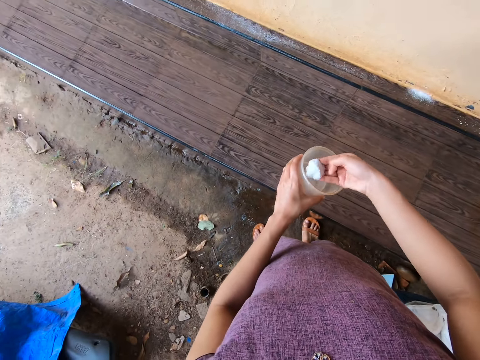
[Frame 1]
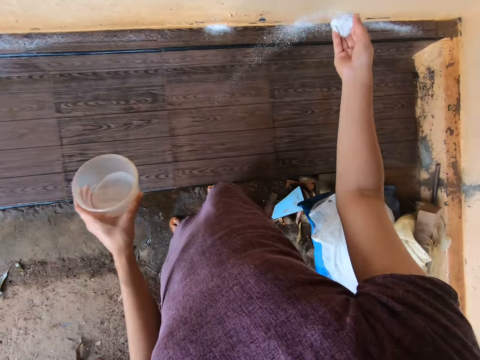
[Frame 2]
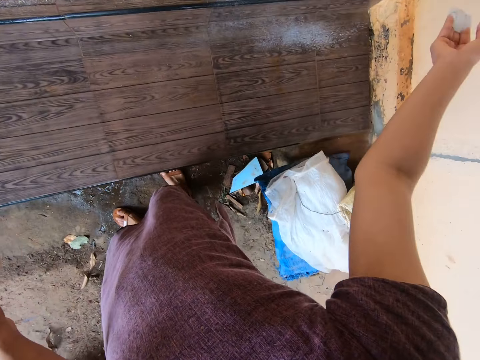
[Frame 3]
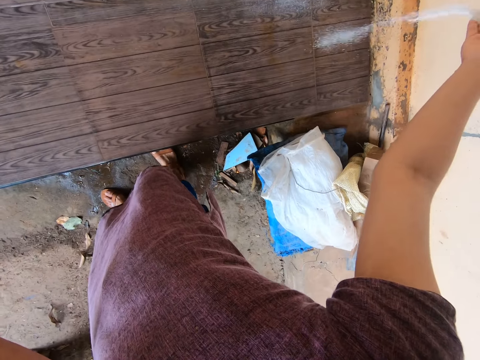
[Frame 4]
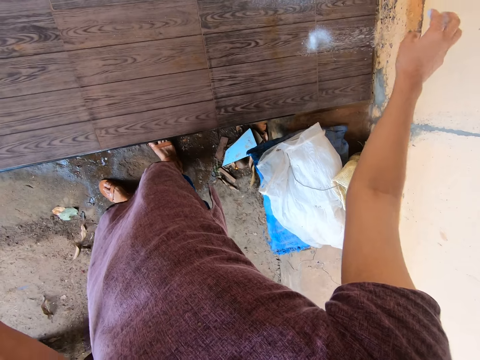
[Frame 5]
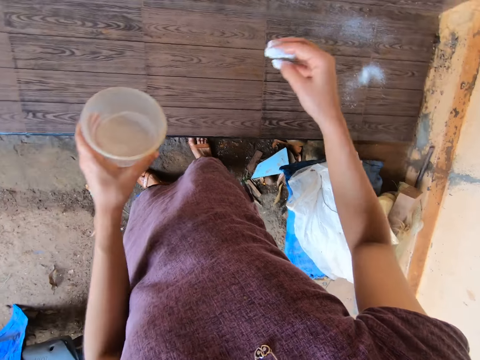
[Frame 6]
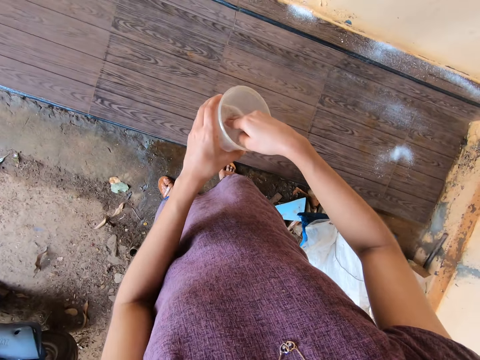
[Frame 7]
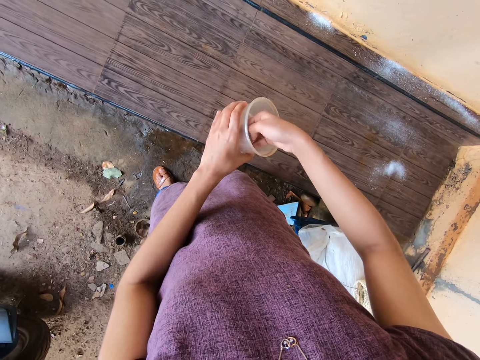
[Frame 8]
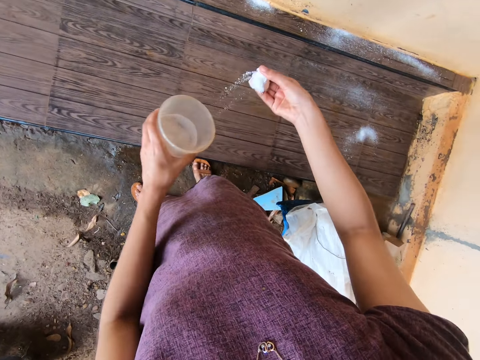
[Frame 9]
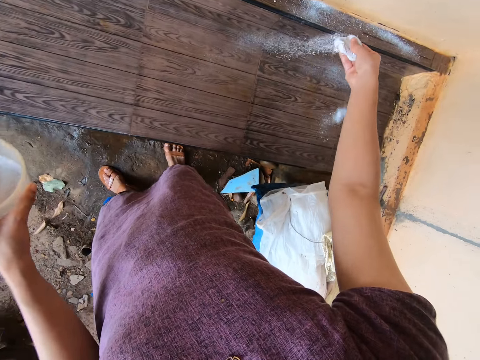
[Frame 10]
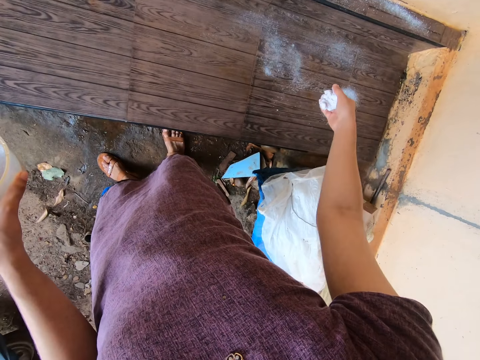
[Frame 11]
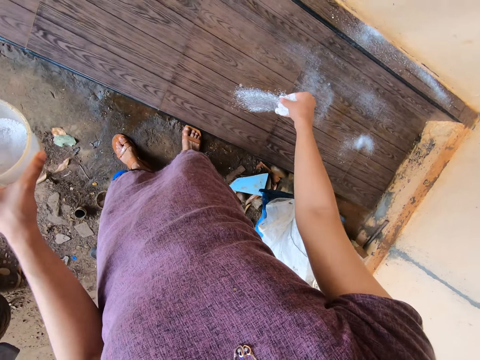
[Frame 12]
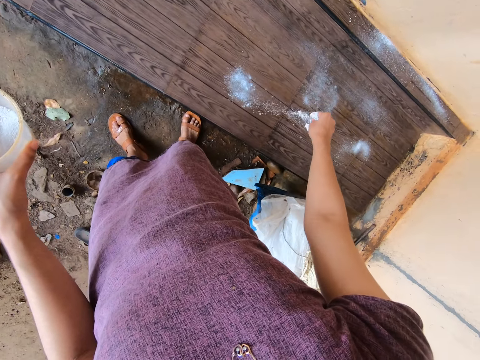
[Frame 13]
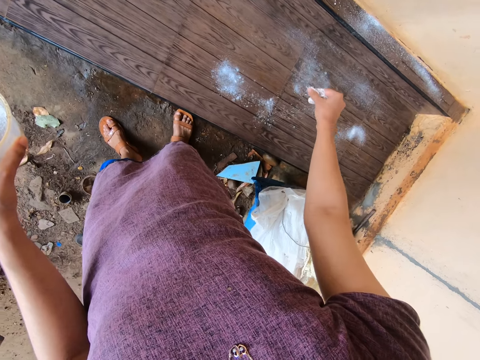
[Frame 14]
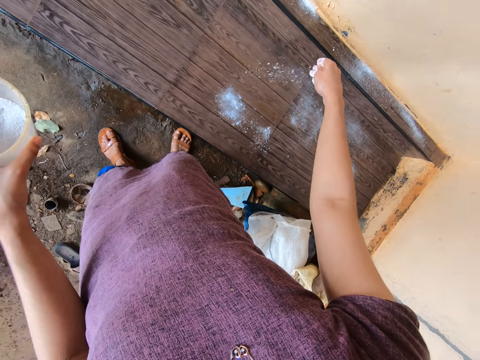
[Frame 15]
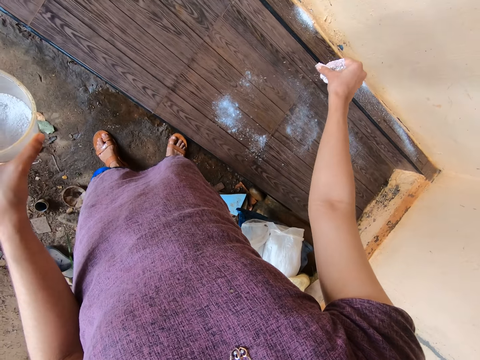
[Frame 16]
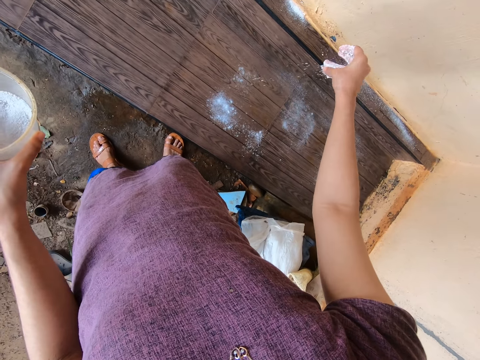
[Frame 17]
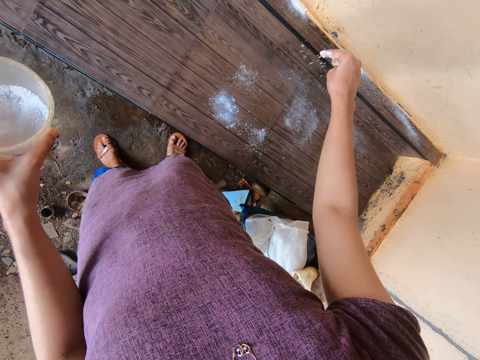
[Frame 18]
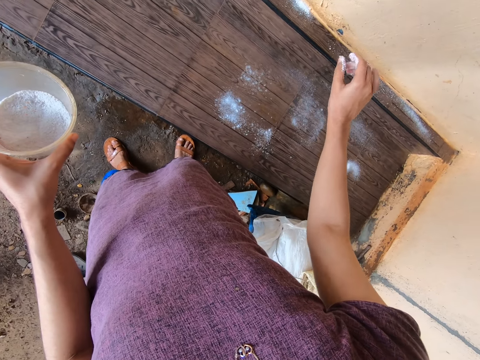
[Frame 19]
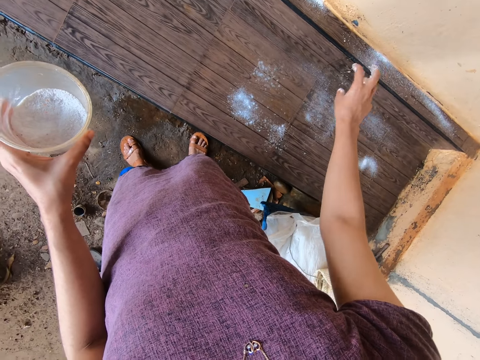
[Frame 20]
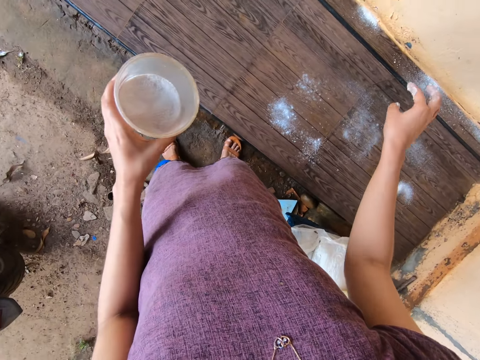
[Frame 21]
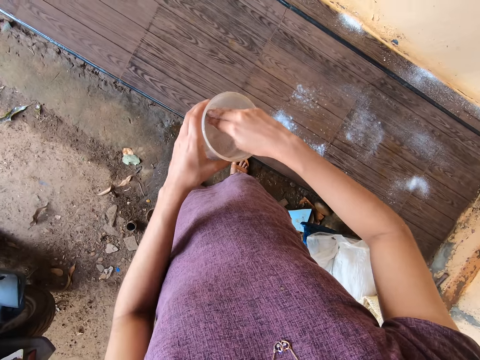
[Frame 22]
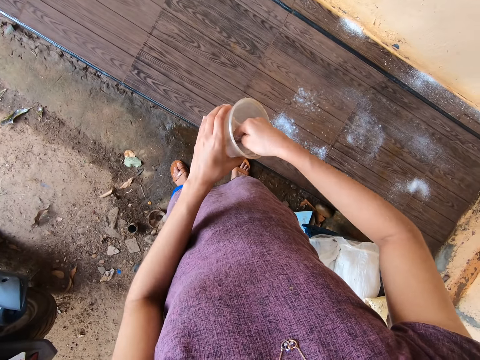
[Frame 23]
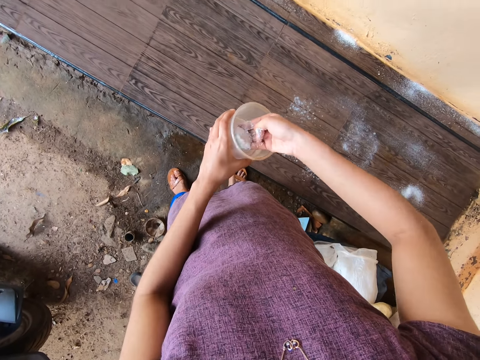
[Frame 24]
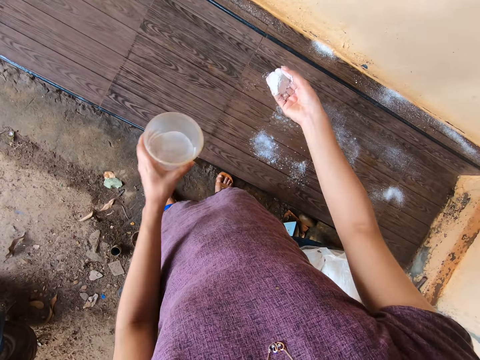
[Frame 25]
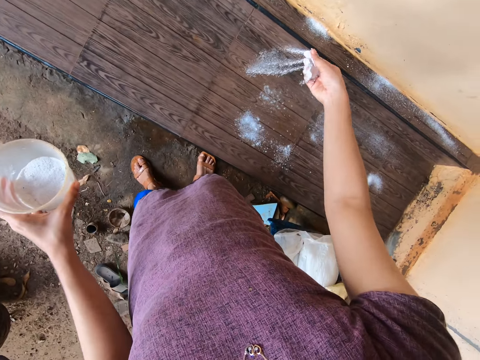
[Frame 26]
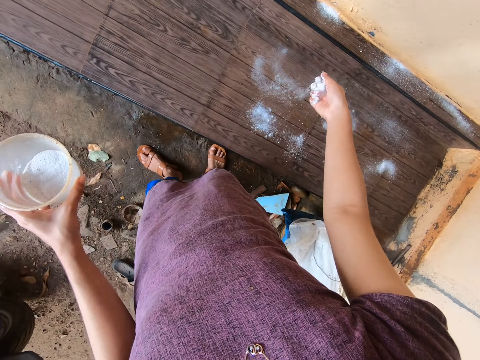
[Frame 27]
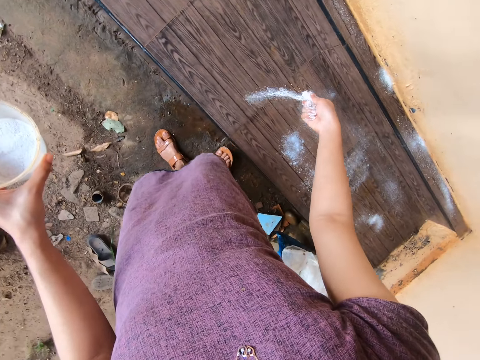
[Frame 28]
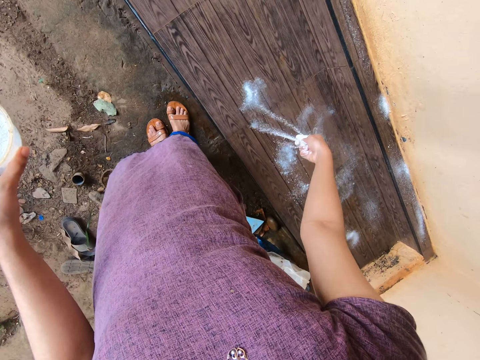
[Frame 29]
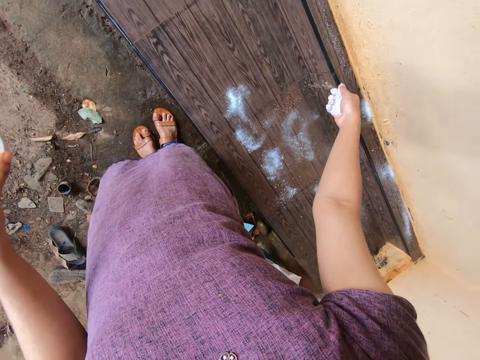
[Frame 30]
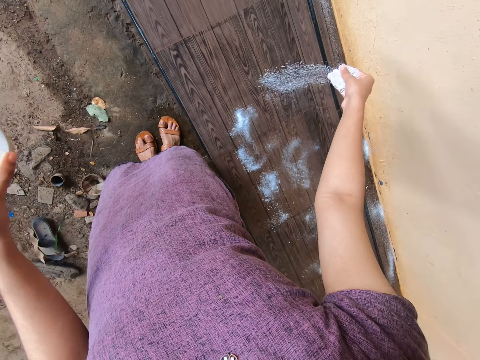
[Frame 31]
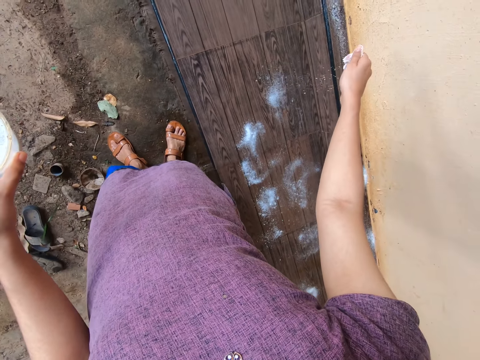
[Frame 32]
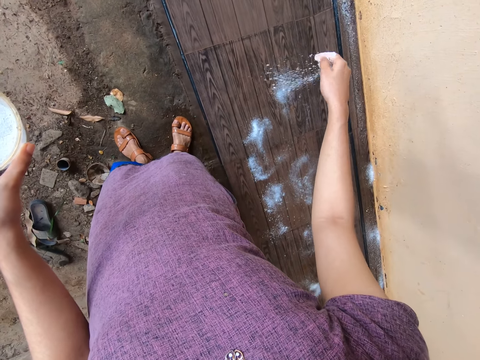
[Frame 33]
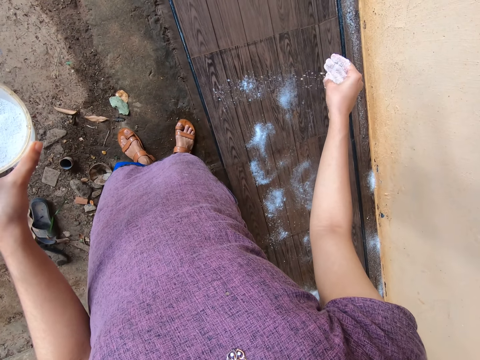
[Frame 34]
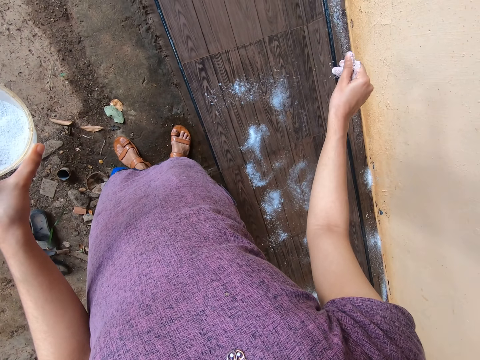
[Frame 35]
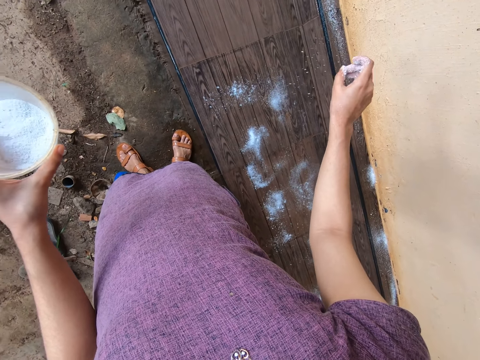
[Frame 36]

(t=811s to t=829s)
The camera wearer pours the detergent on the staircase with her right hand. She scoops some detergent from the container with her right hand. She pours the detergent on the staircase with her right hand. She sheds detergent on the ground floor. She scoops some detergent from the container with her right hand. She pours the detergent on the staircase with her right hand. She dusts detergent off the fingers of her right hand.

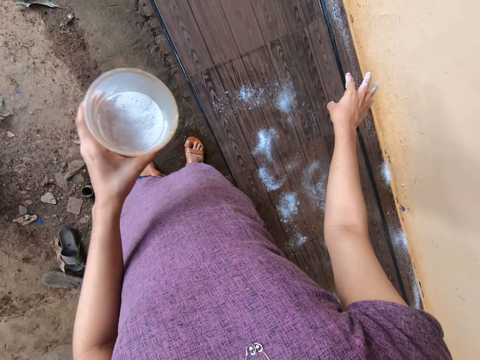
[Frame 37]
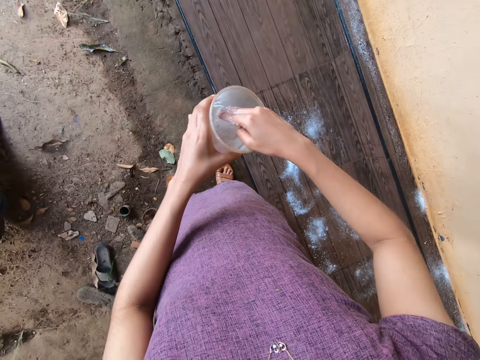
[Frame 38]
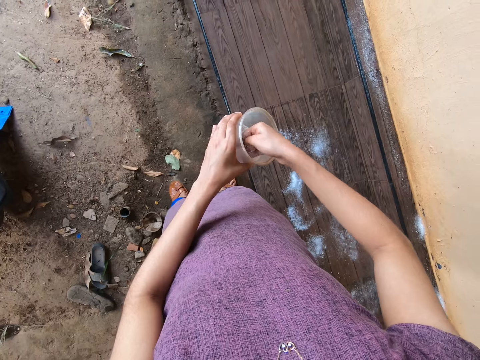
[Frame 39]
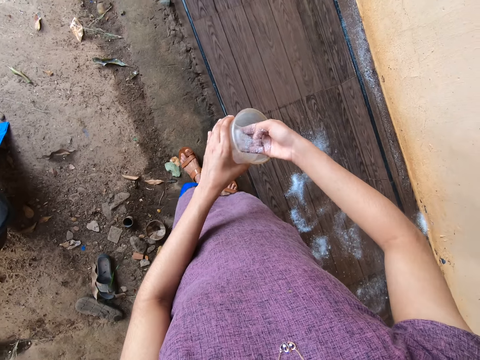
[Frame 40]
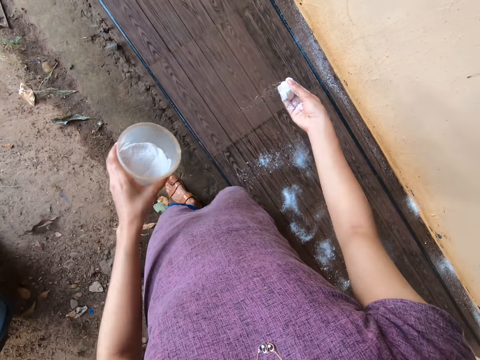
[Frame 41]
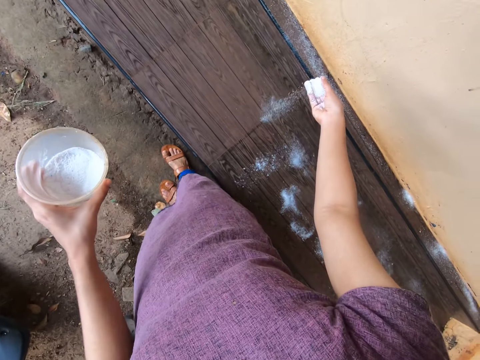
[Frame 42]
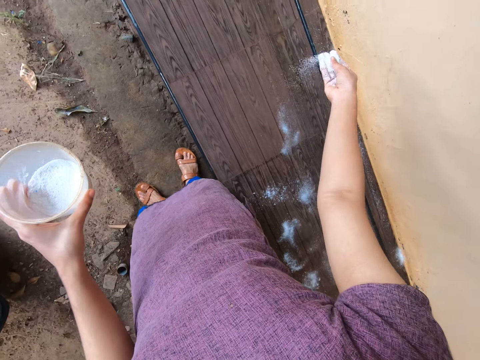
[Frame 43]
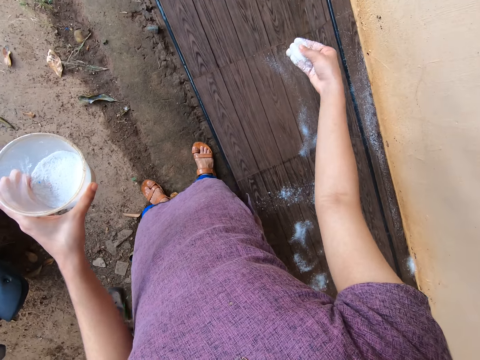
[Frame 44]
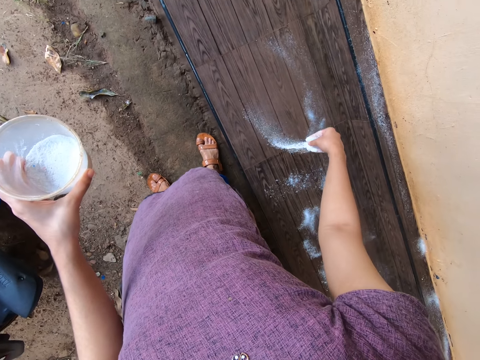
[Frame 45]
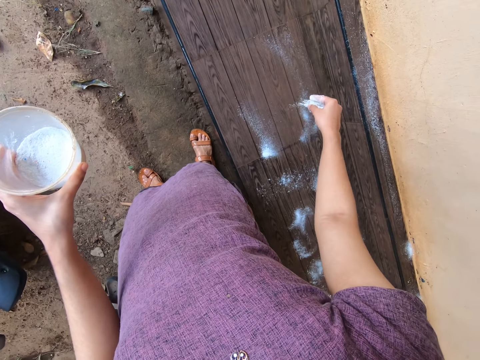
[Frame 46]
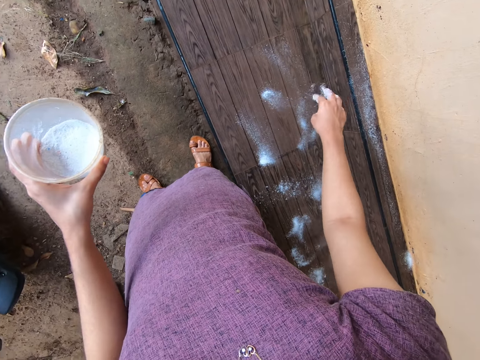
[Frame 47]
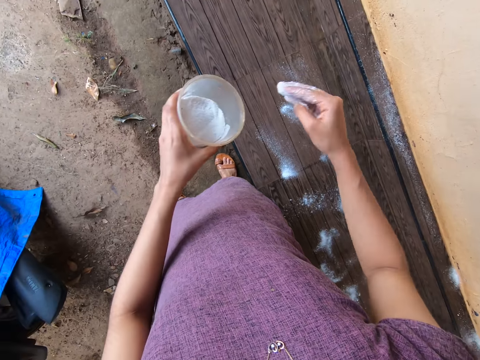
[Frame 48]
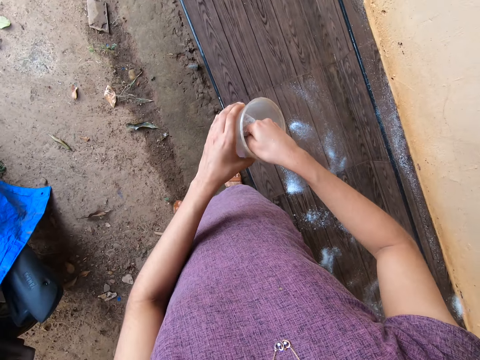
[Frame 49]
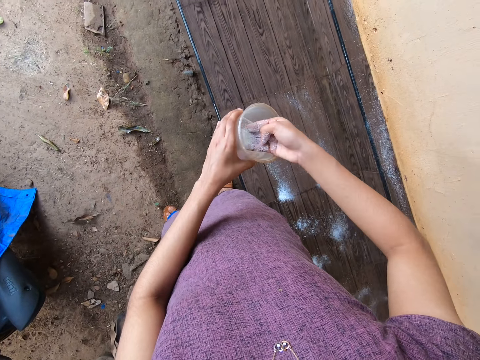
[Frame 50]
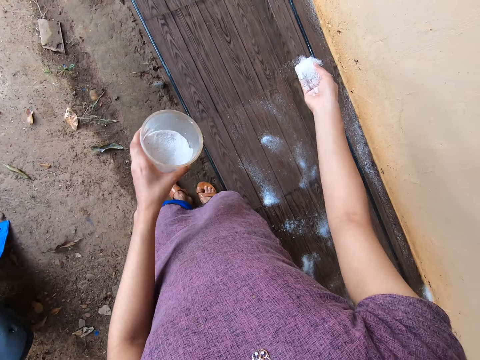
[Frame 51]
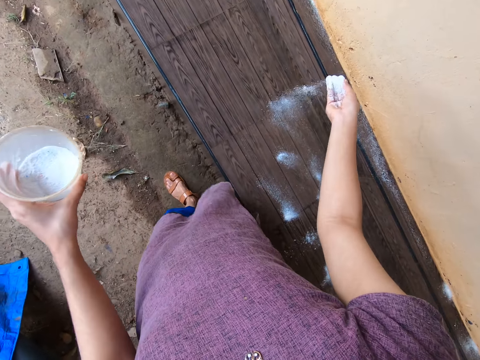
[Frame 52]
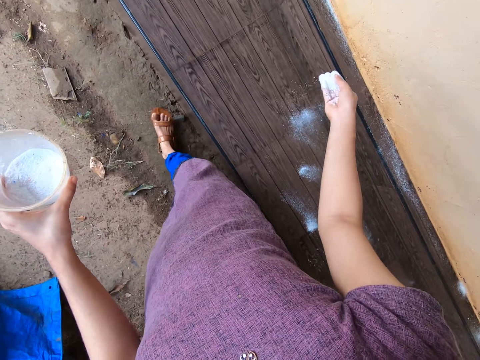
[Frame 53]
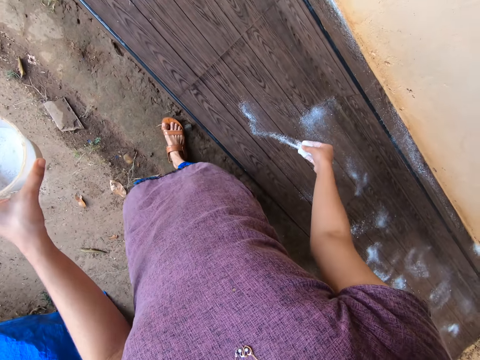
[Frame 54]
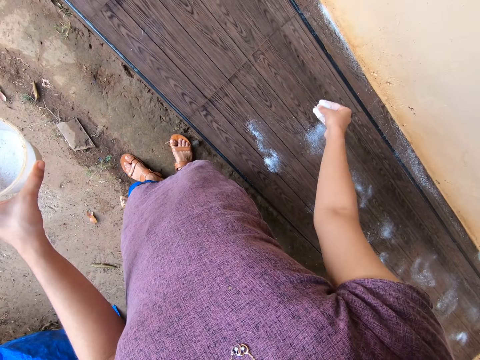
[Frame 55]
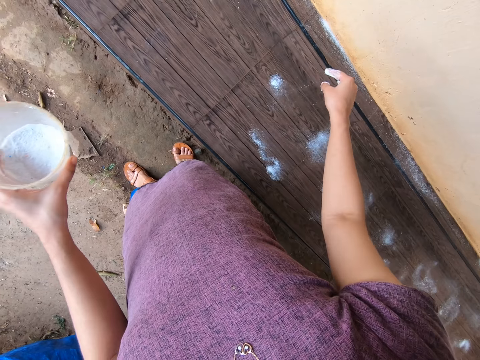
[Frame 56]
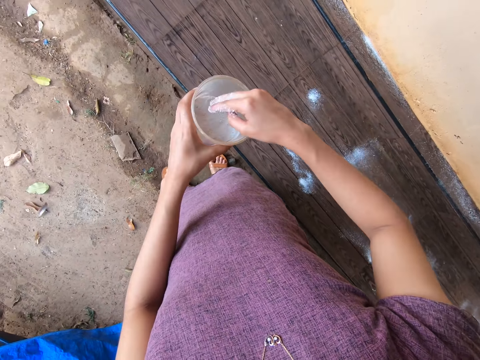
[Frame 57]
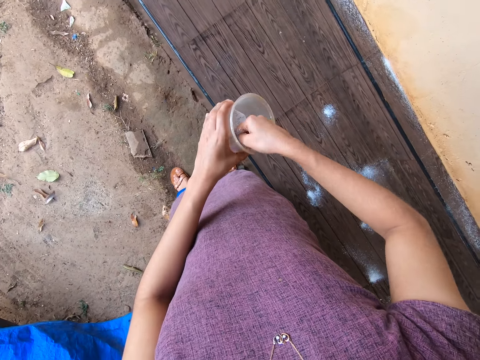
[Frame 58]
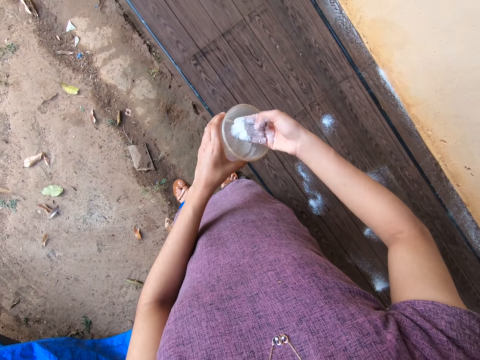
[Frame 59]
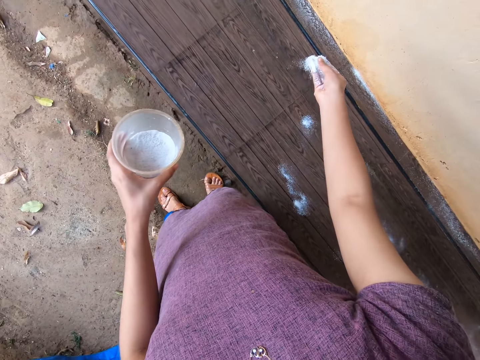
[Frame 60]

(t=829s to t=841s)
The camera wearer packs detergent from the cup in her left hand with her right hand. She sprinkles detergent on the slab of tiles with her right hand. She packs detergent from the cup in her left hand with her right hand. She sprinkles detergent on the slab of tiles with her right hand. She packs detergent from the cup in her left hand with her right hand. She sprinkles detergent on the slab of tiles with her right hand.
